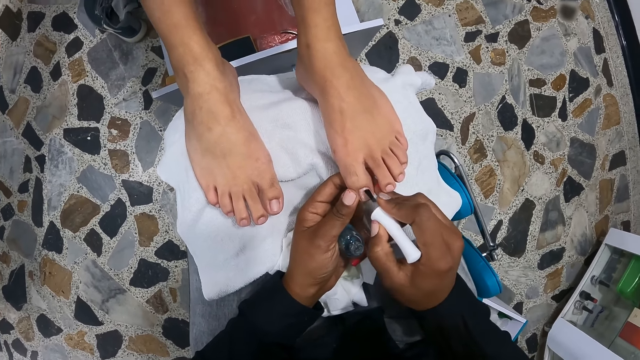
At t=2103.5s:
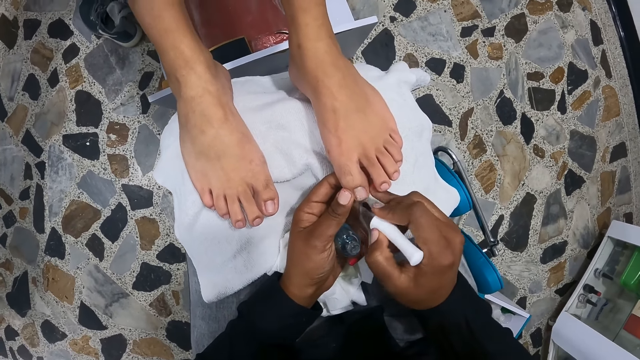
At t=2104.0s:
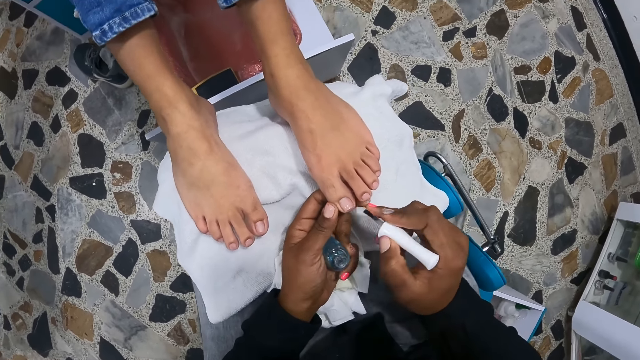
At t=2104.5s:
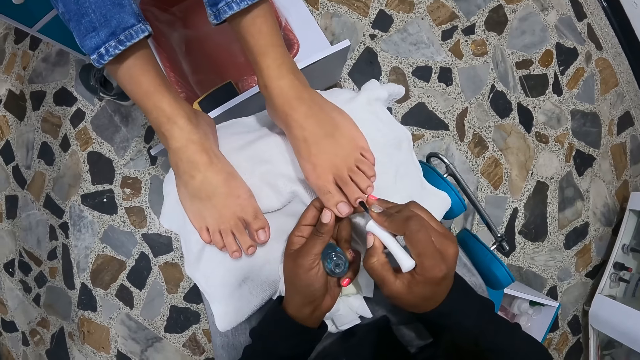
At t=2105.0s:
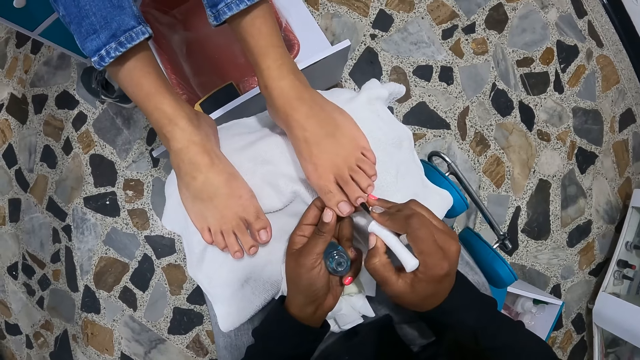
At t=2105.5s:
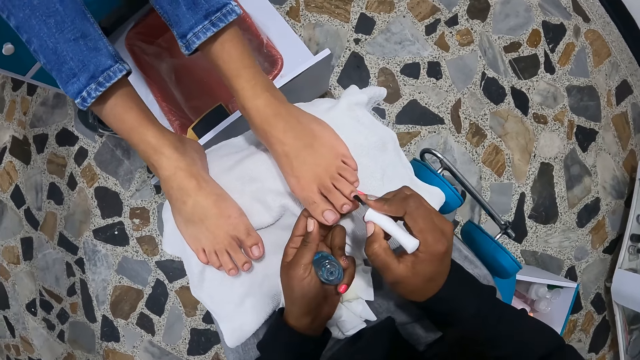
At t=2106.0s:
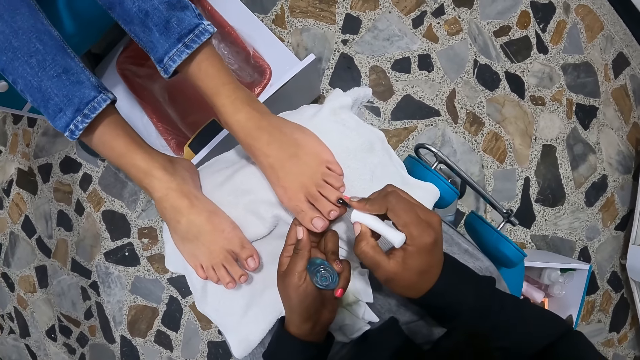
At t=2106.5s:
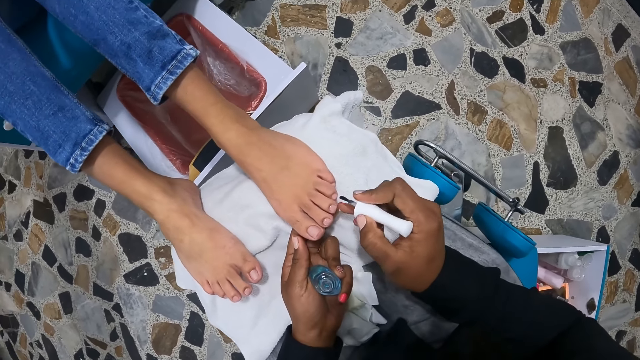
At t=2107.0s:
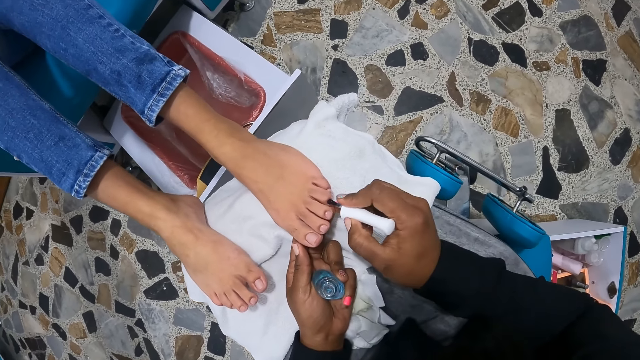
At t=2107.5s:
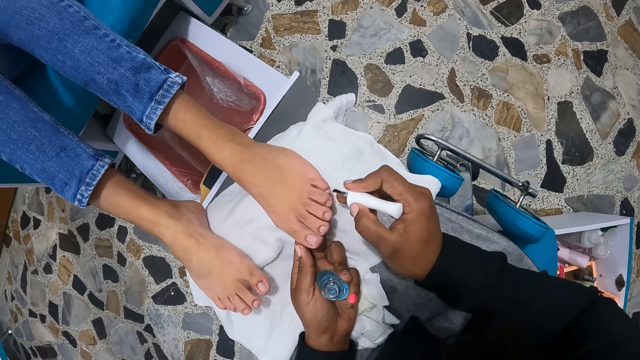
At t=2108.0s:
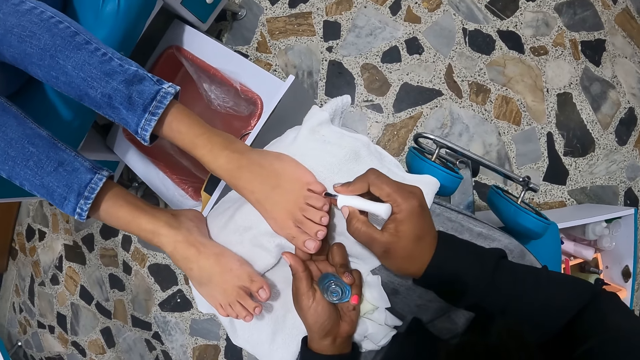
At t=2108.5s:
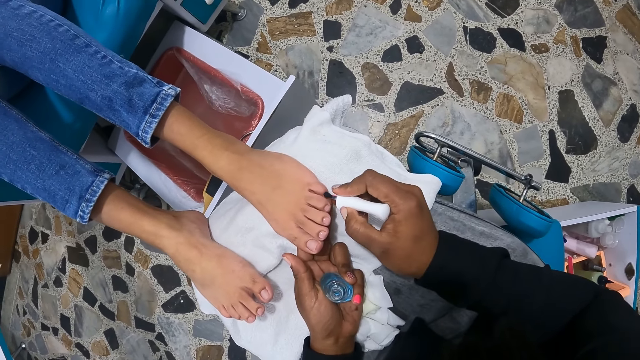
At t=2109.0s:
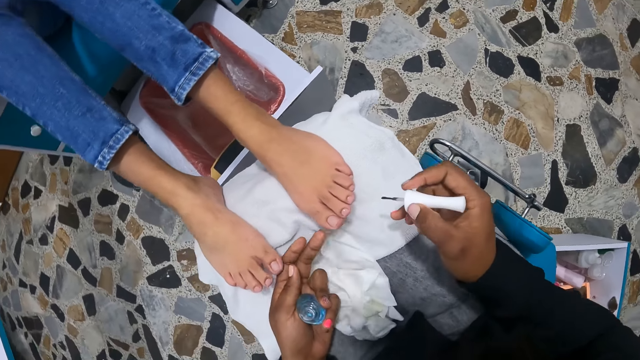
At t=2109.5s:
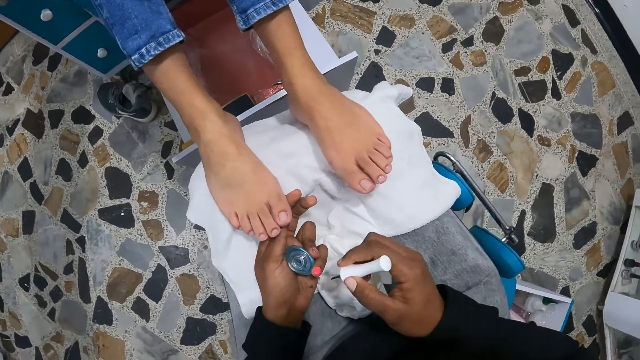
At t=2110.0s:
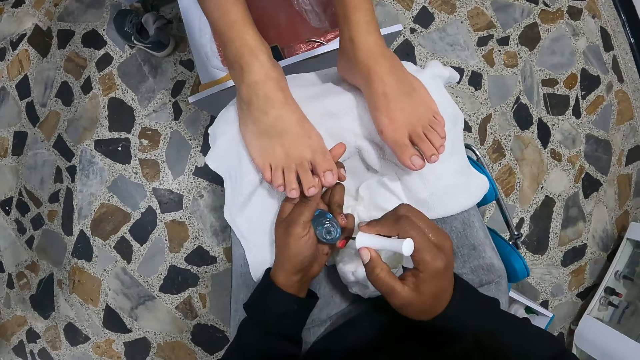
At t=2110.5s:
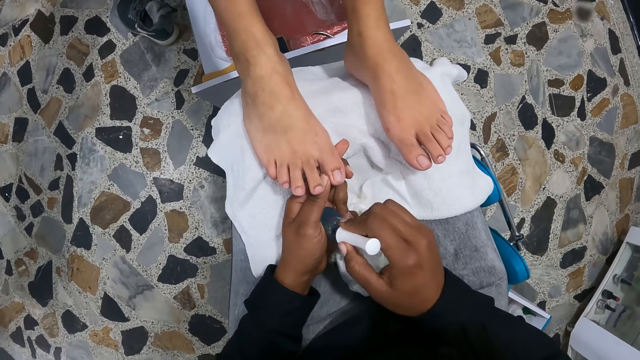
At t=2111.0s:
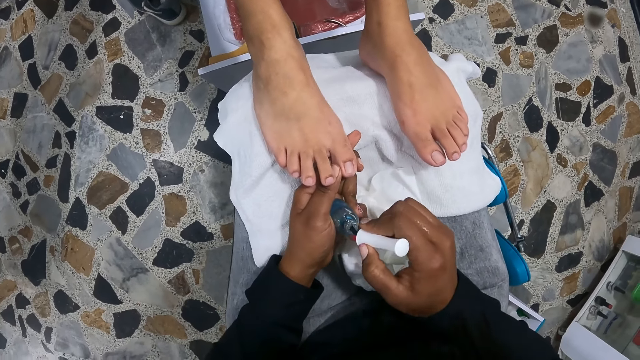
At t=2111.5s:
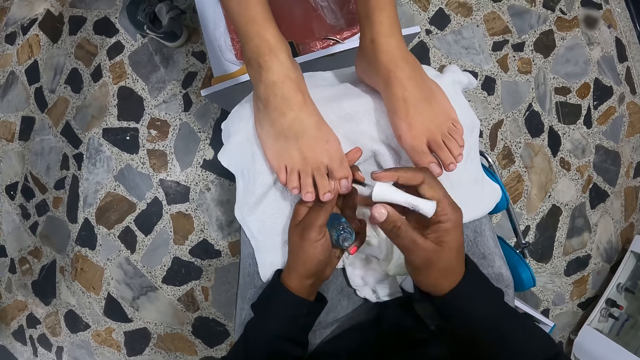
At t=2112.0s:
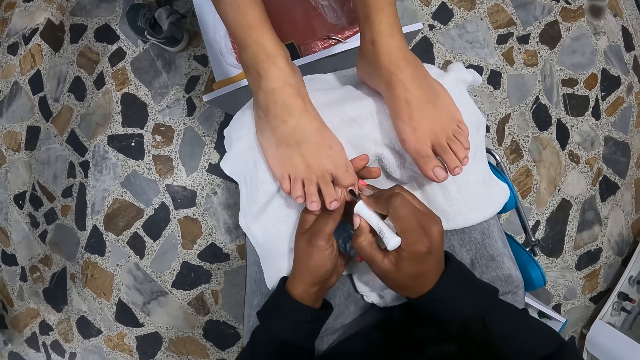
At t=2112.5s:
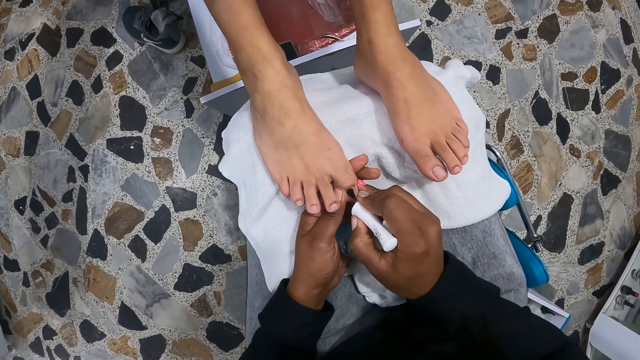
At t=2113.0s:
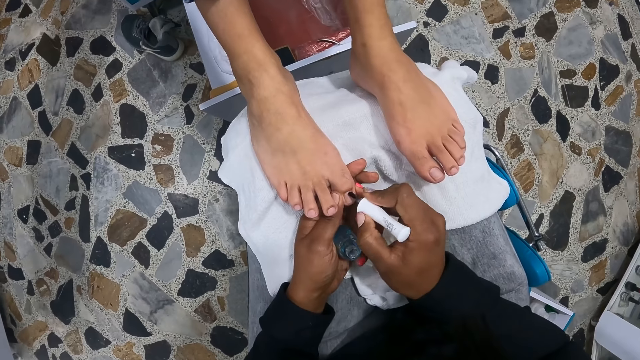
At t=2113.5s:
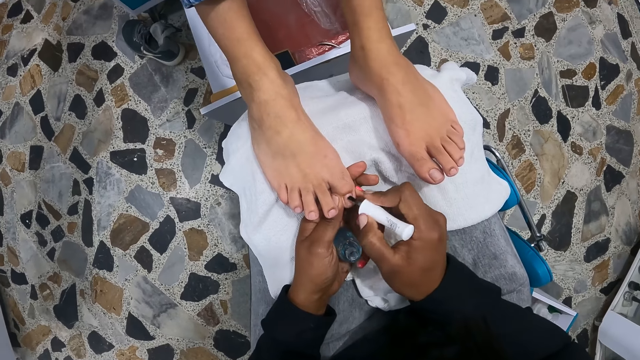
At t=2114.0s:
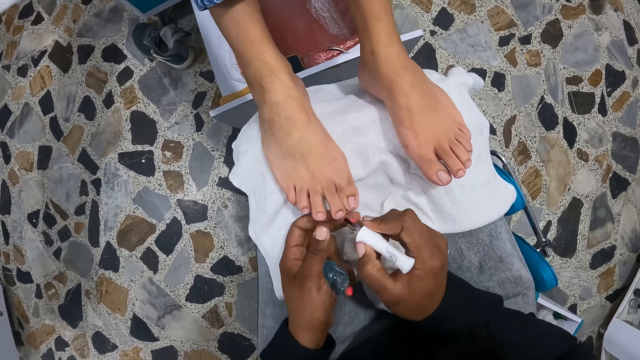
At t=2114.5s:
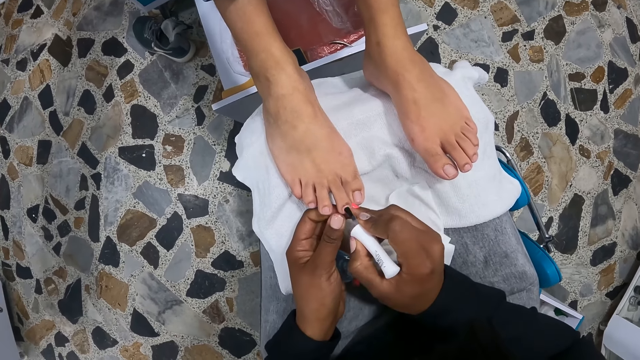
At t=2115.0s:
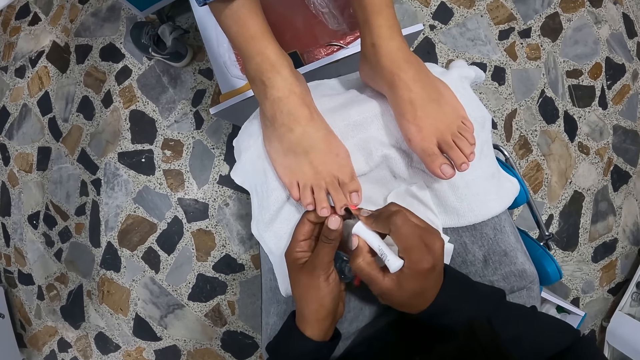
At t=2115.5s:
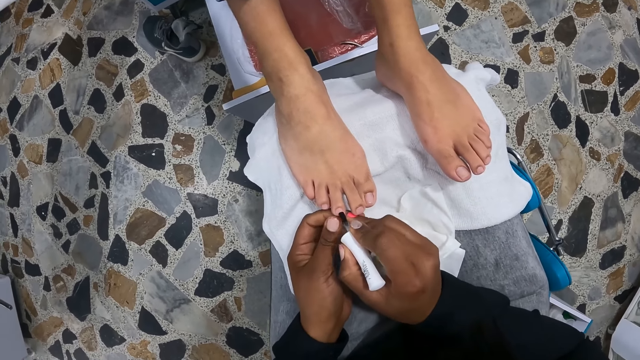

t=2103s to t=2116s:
The camera wearer pulls her hand off the feet. She pulls the brush off the nails. She holds the toenails of the right foot of the woman with her left hand. She puts the brush in the polish. She takes some nail polish from the nail polish container with the nail polish brush in her right hand. She clears the paint brush on the polish bottle. She removes the brush from the polish. She polishes the toenails of the right foot of the woman with the nail polish brush in her right hand.

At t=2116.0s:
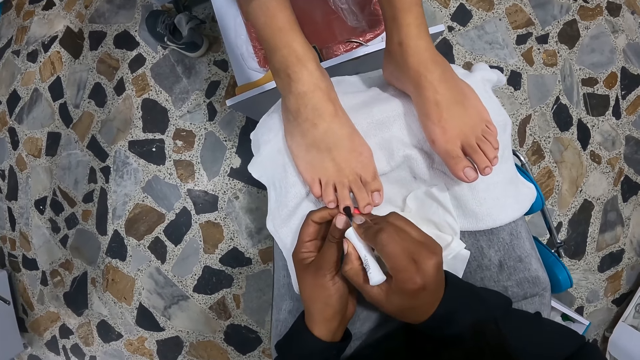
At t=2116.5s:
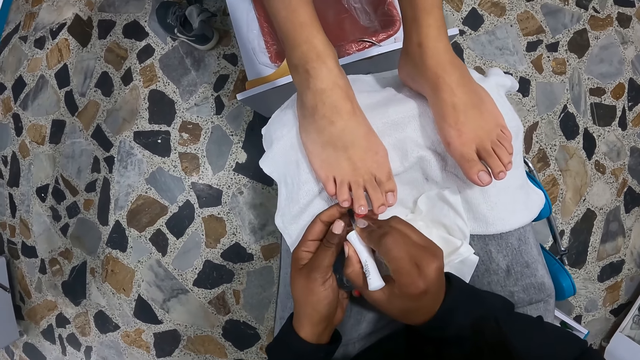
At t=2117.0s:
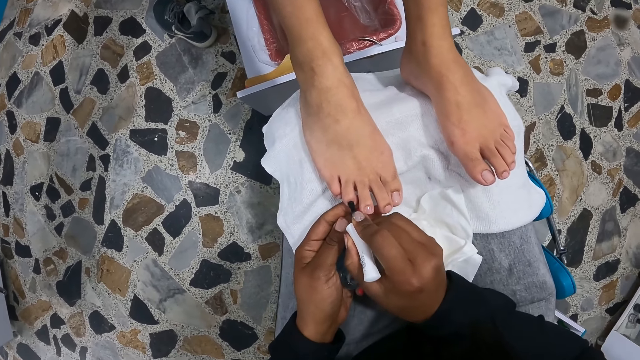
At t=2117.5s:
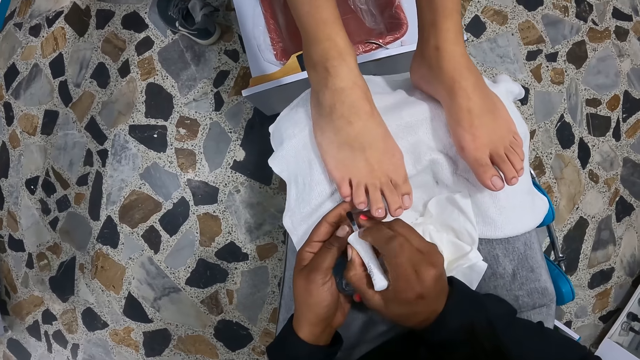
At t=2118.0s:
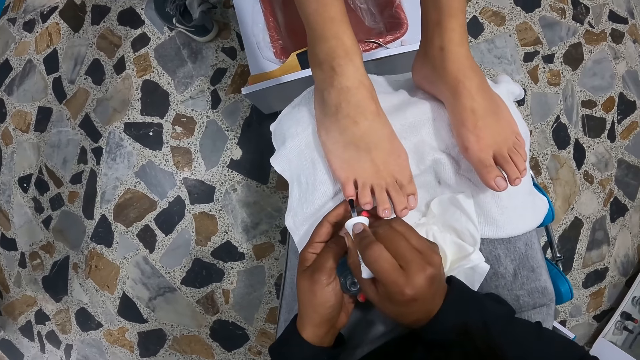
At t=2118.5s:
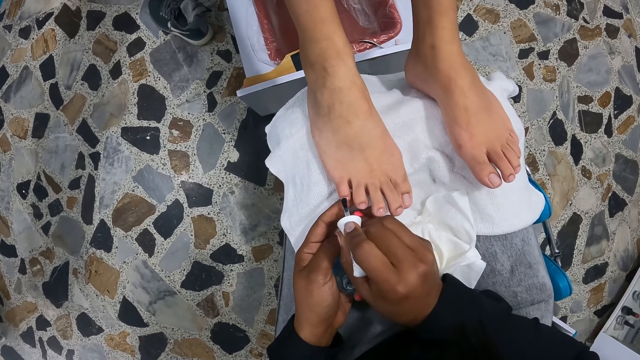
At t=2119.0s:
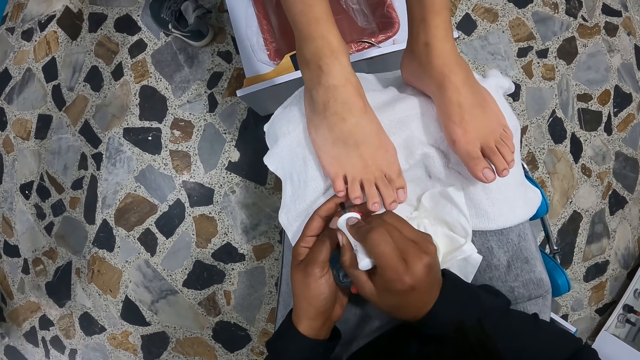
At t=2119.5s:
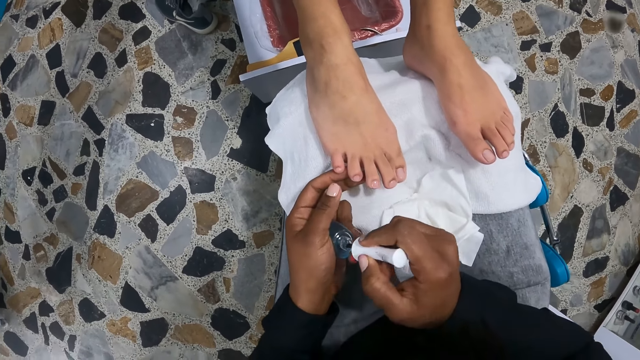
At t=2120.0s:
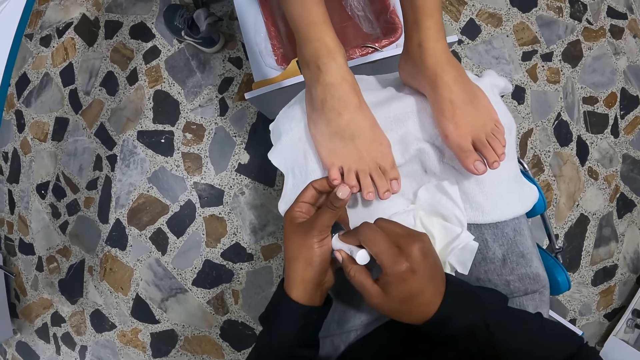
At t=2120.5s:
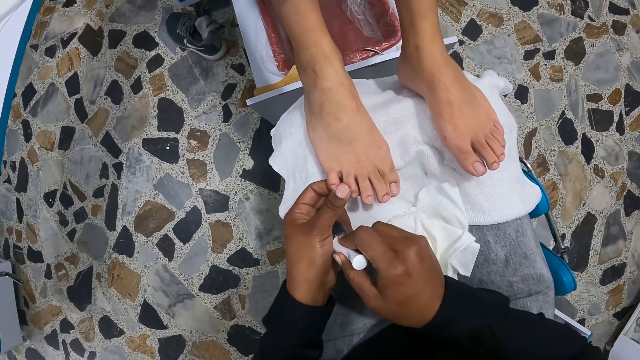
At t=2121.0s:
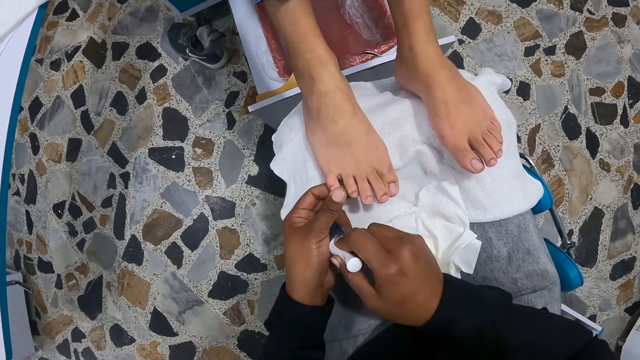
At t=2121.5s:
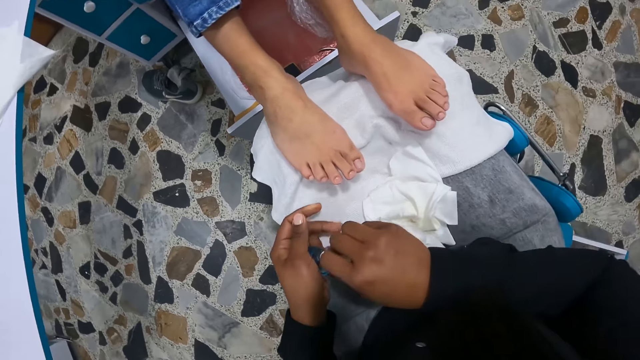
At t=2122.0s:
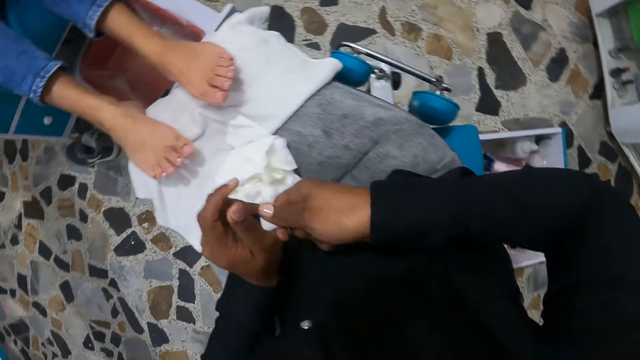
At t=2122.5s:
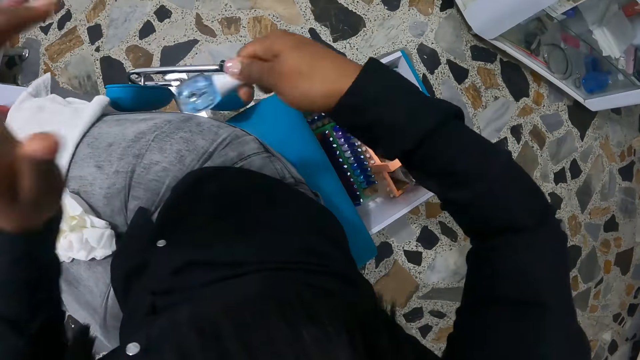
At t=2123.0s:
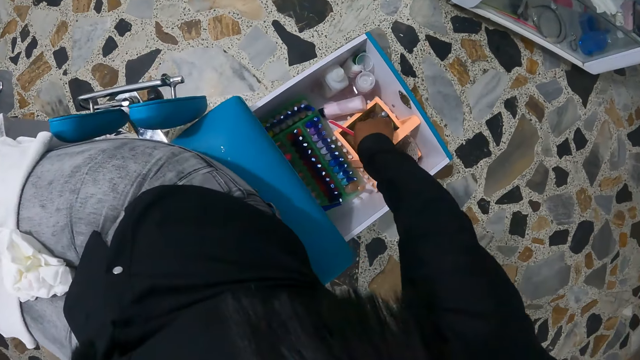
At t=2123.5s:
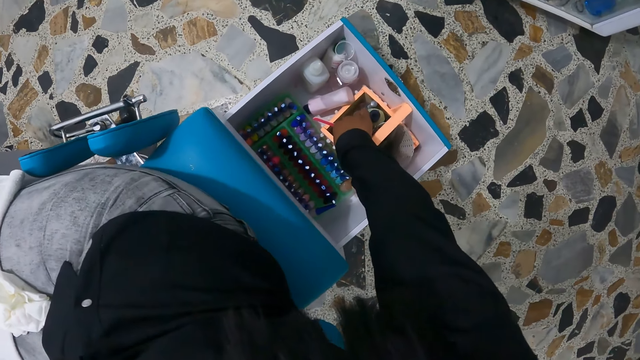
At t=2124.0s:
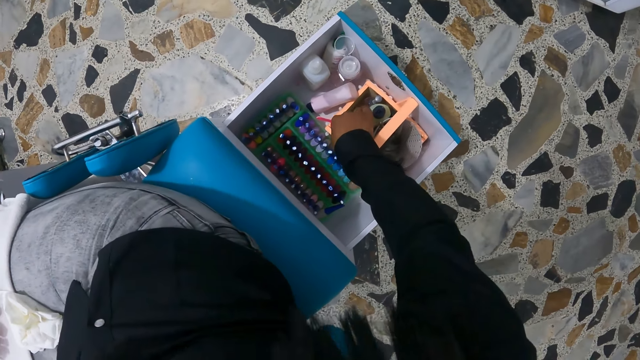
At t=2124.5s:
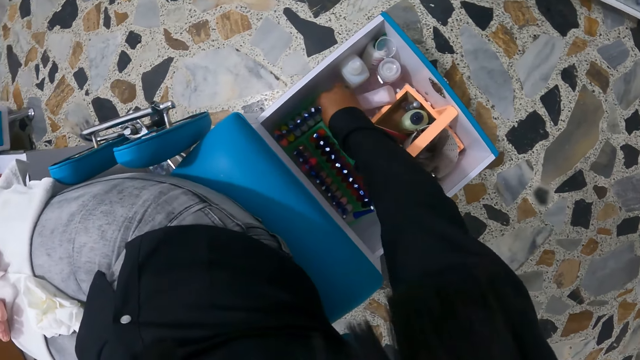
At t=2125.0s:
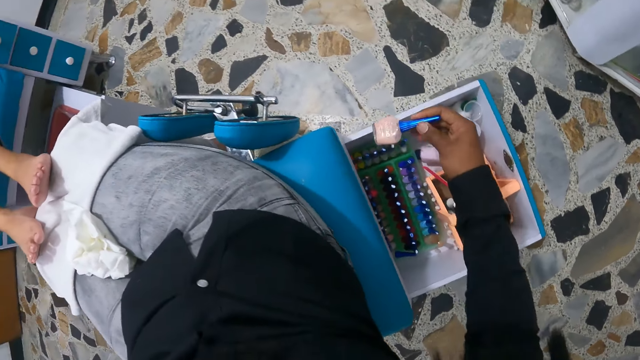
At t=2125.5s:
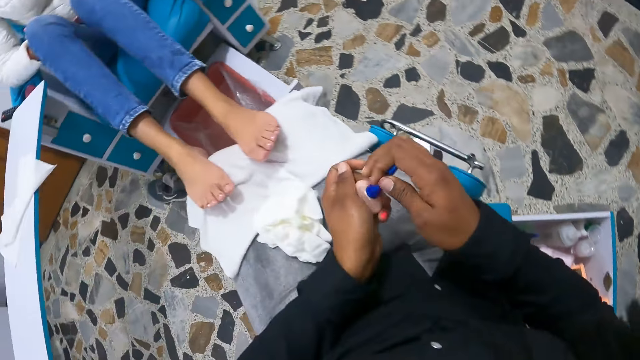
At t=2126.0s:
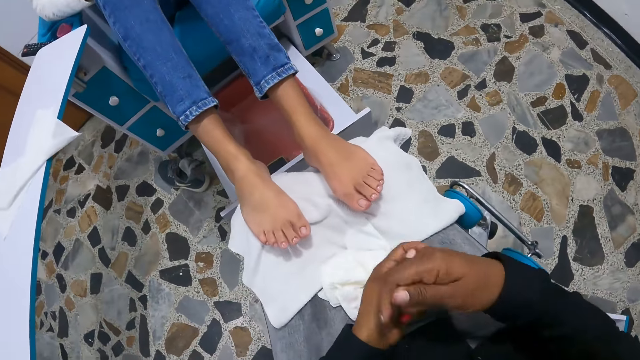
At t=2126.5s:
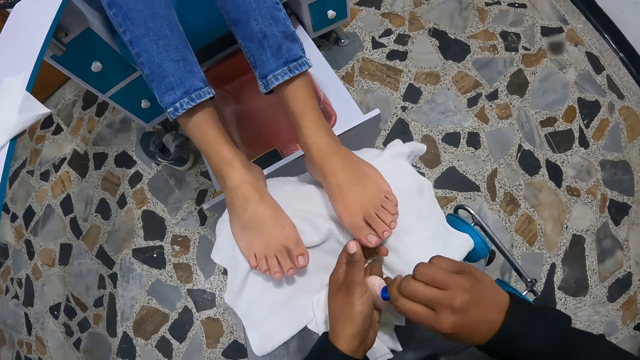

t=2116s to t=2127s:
The camera wearer pulls the paint brush off the nails. She closes the nail polish with the lid with her right hand. She dips the brush in the polish. She drops the nail polish container in the box on the floor with her right hand. She picks up a nail polish container from the box on the floor with her right hand. She opens the nail polish container with her right hand.
